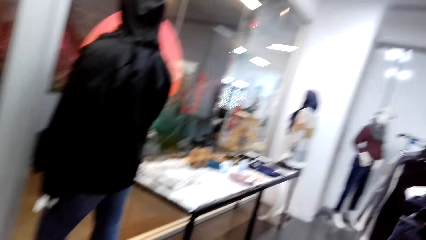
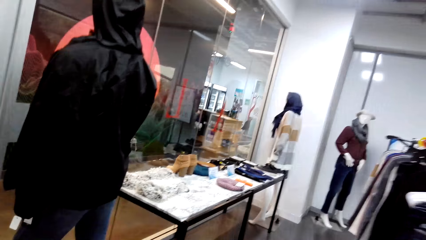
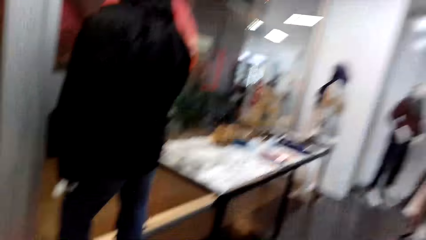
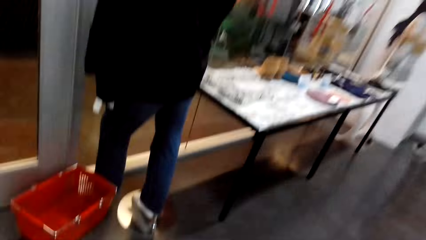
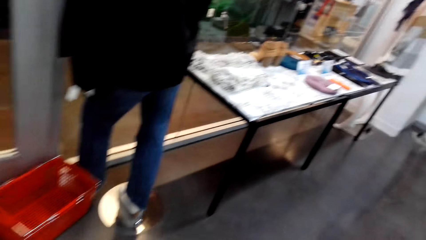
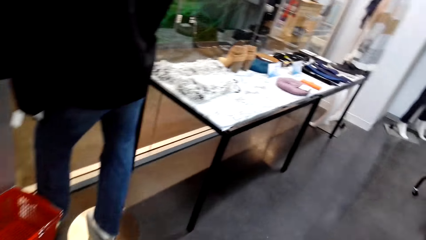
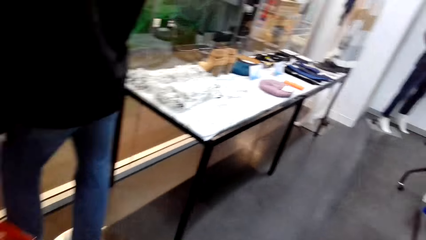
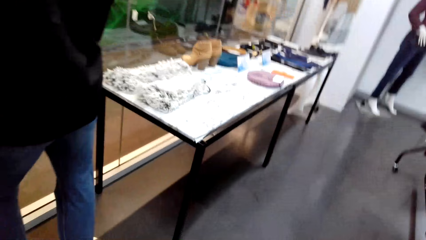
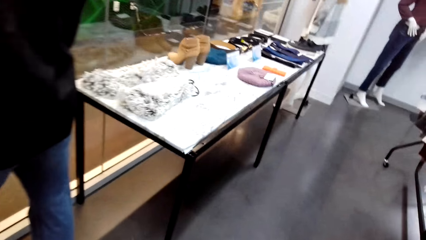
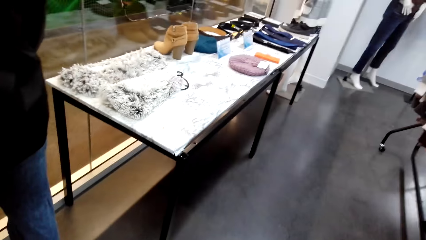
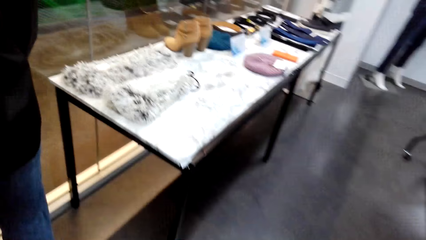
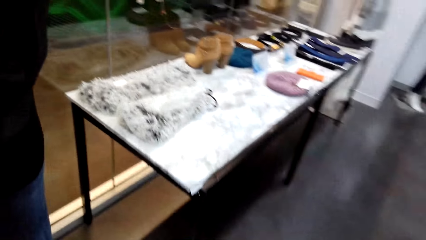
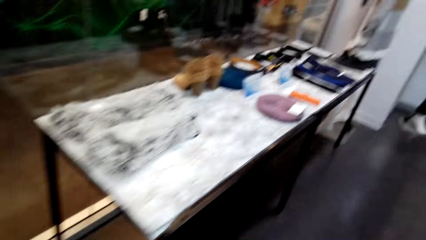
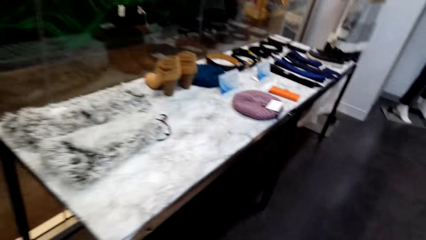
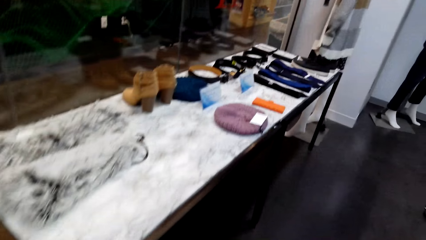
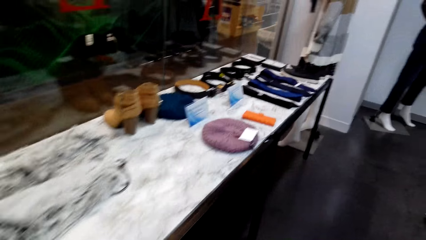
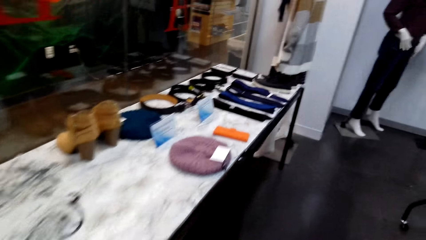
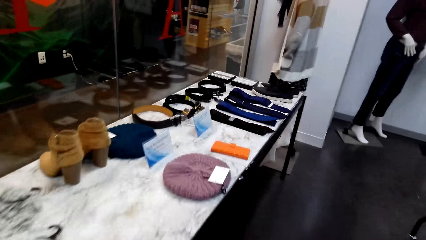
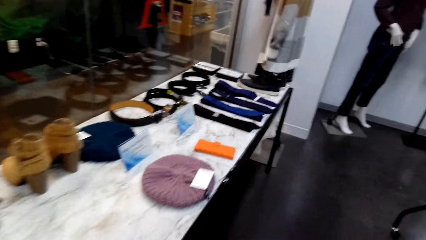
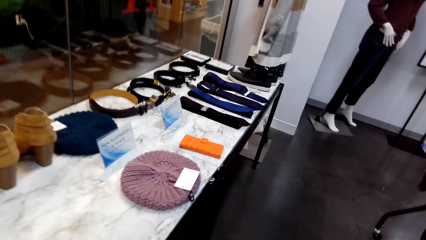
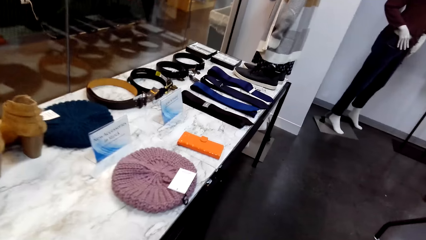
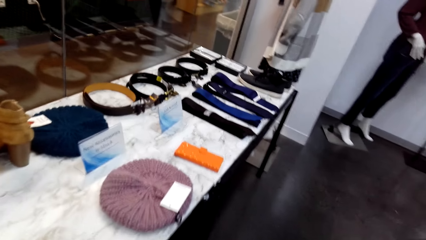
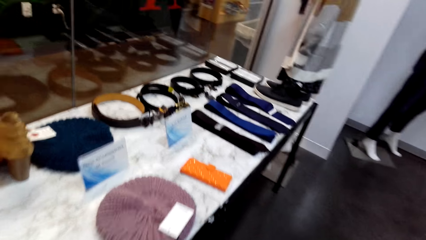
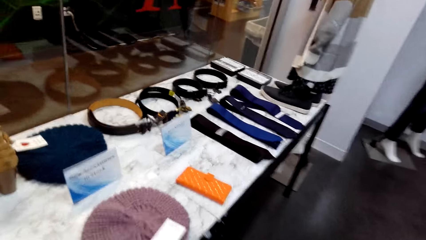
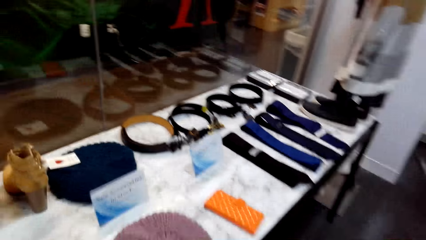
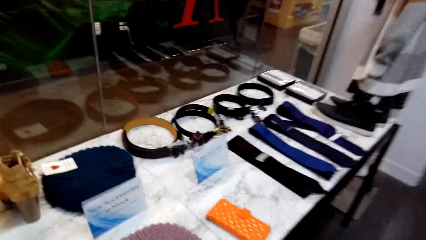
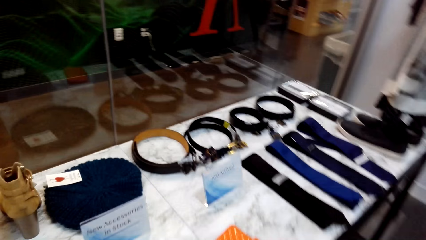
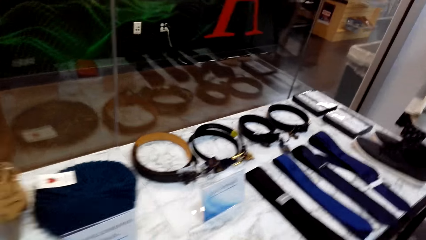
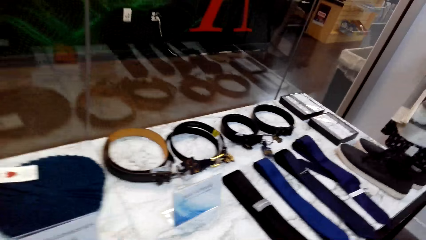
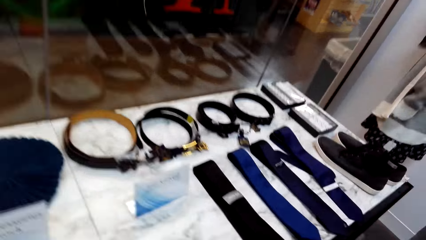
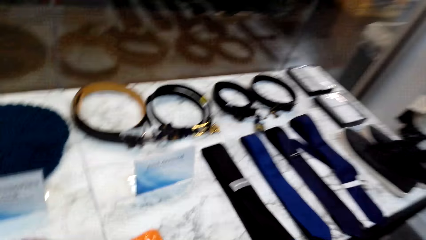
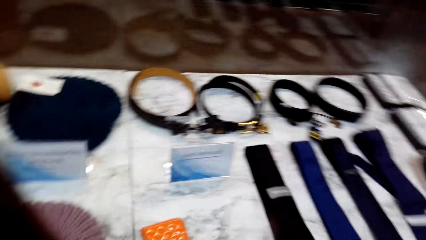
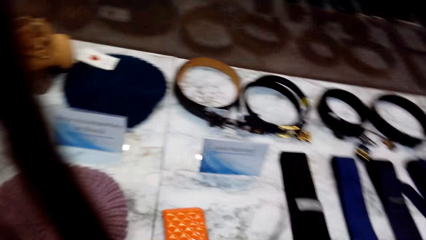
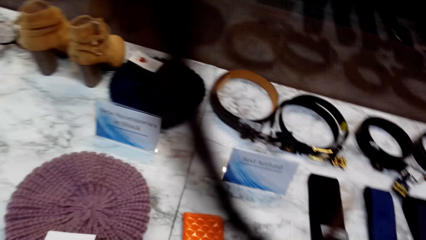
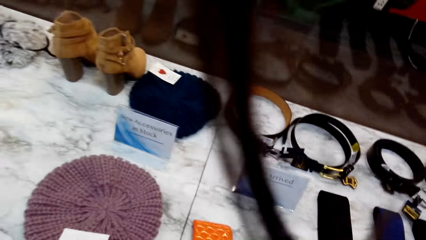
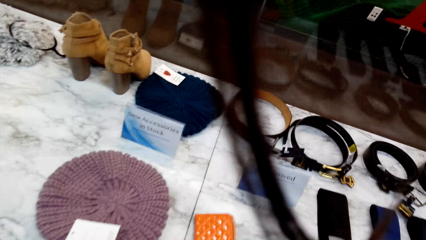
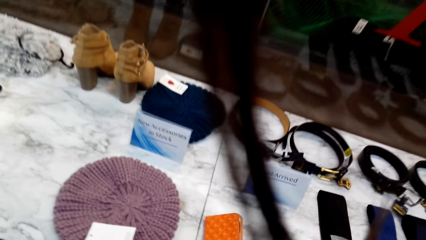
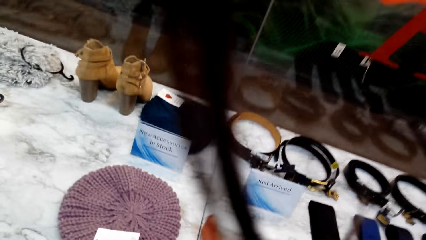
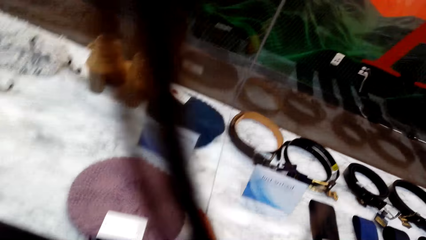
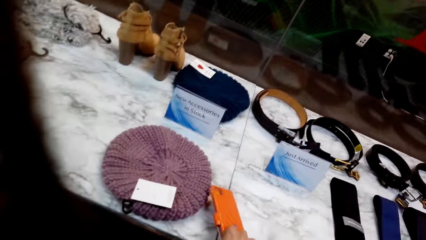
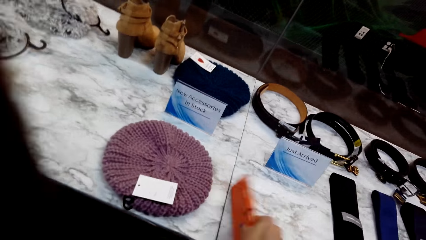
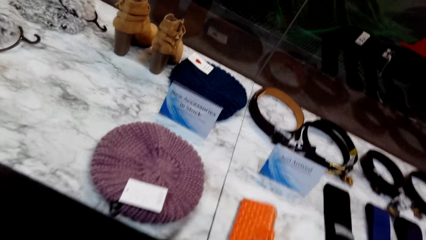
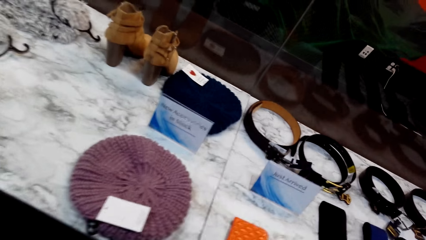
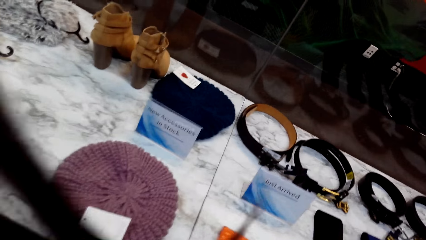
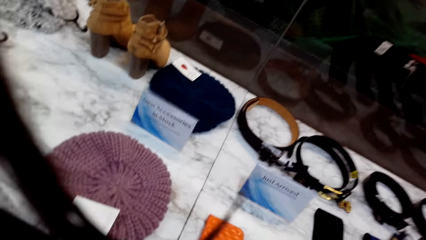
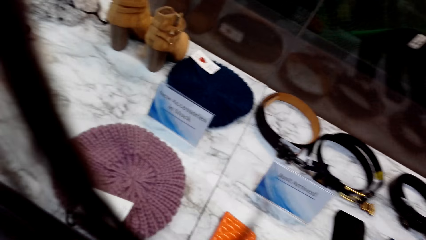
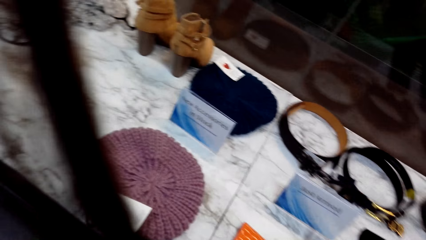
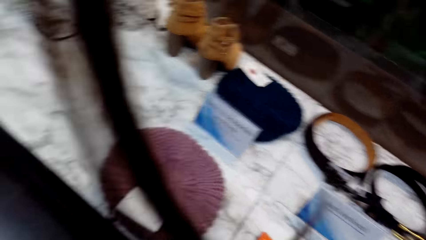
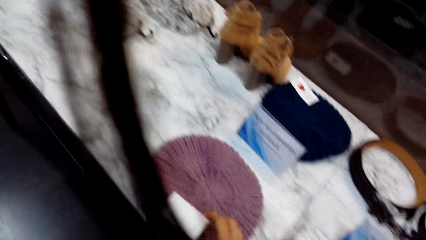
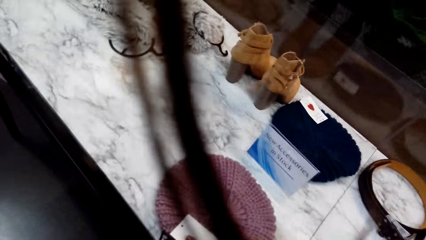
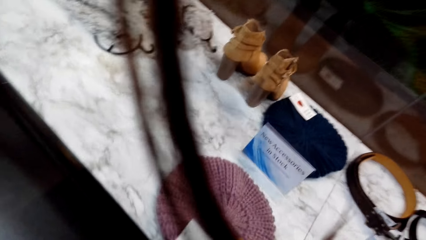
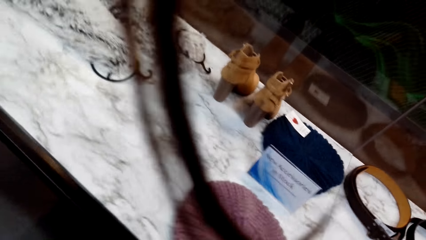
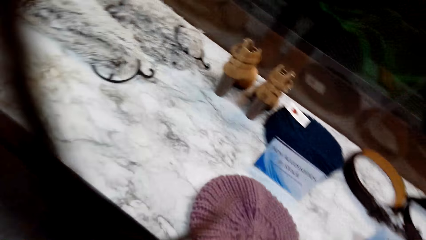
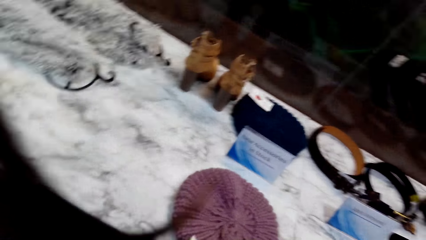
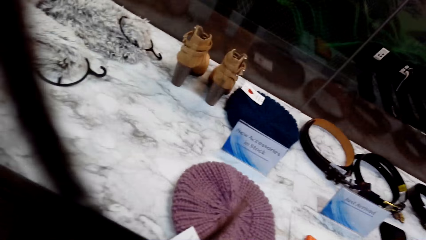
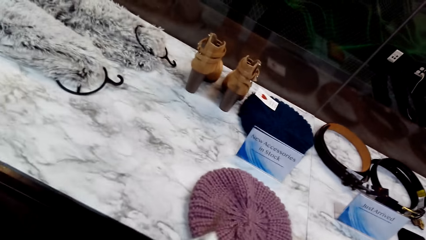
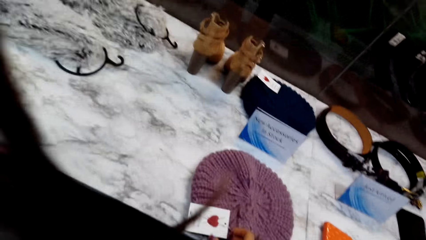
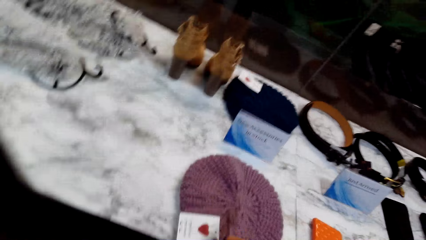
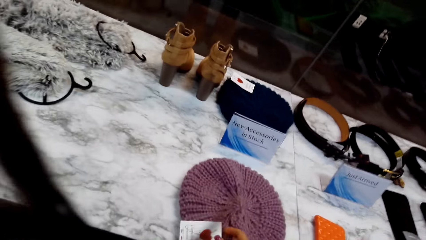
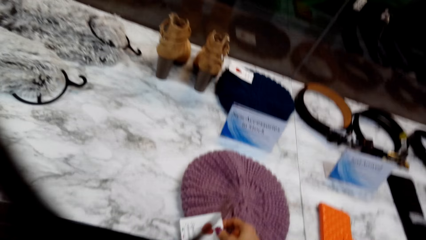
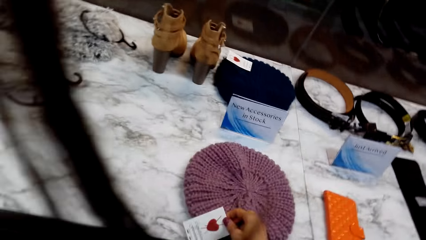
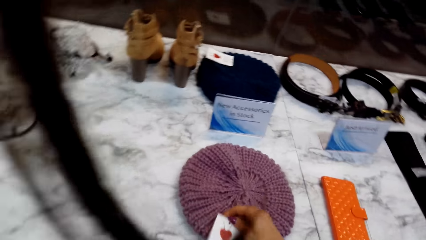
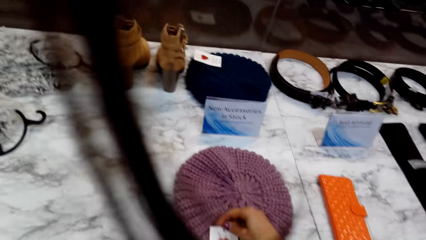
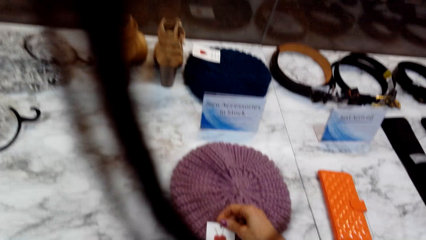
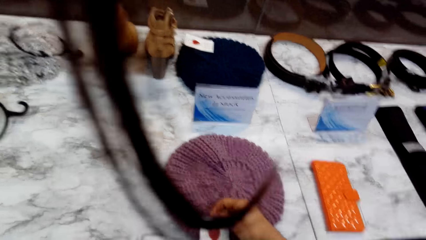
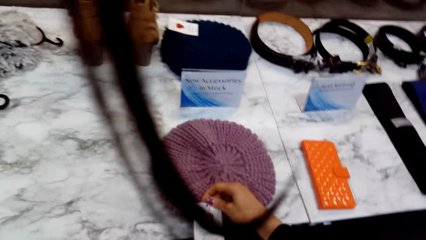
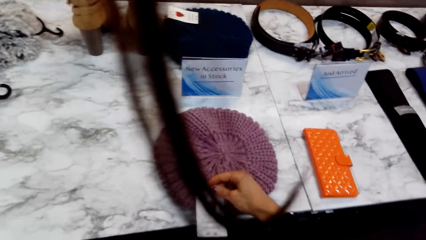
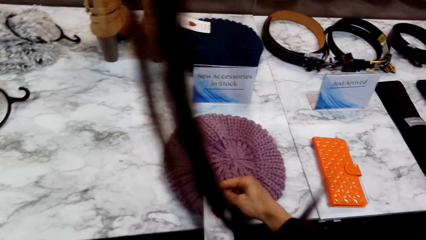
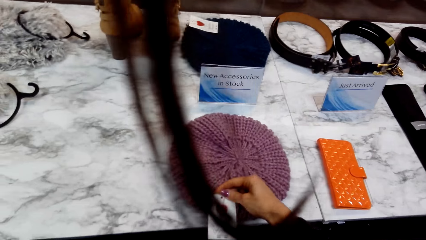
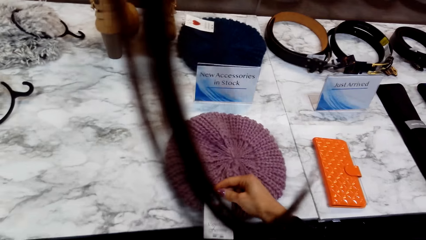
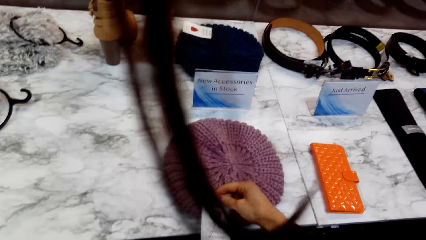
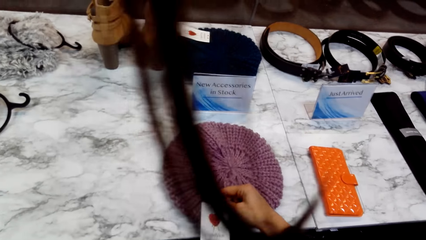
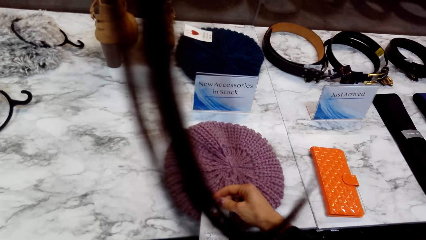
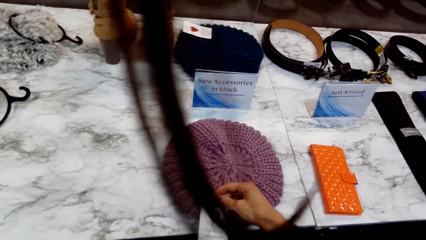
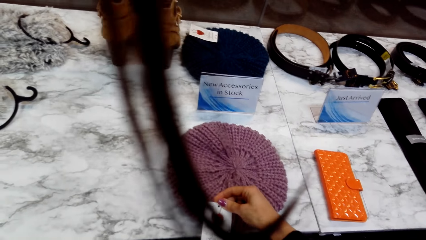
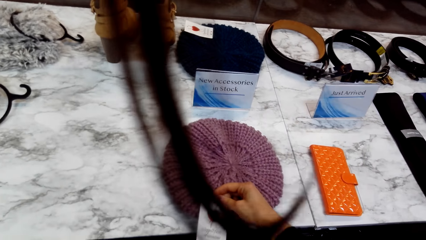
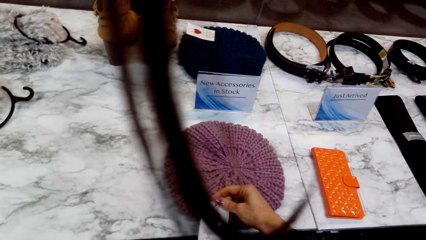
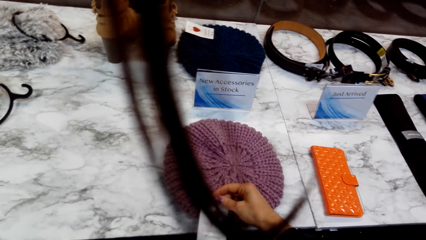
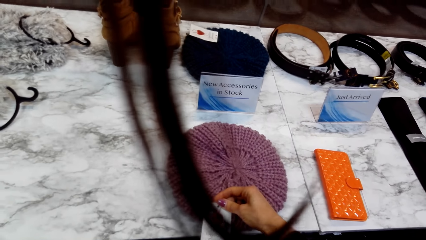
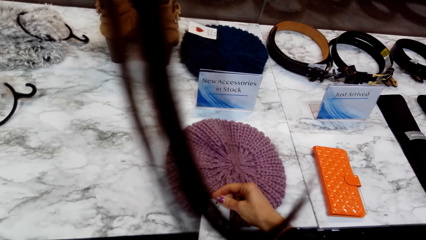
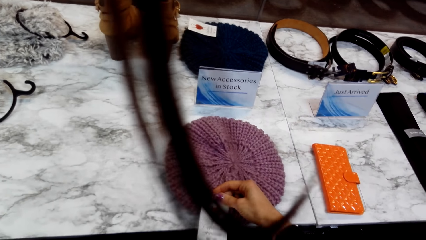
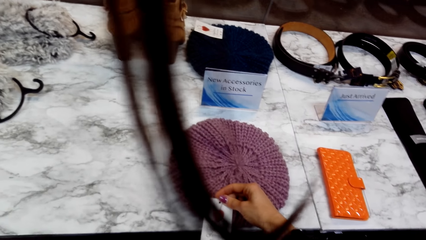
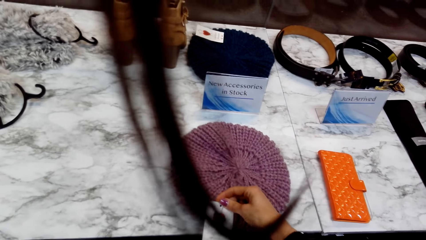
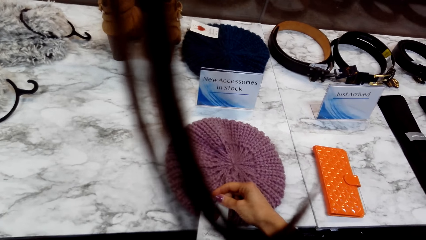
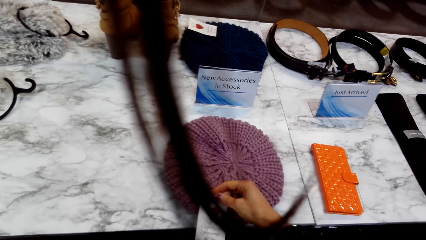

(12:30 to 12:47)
The camera wearer touches a lady's purse on the display table. They look at a cell phone case. They pick something from the display table. They look at the hat label.
